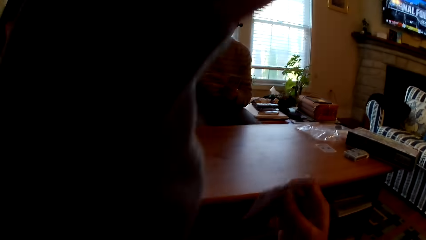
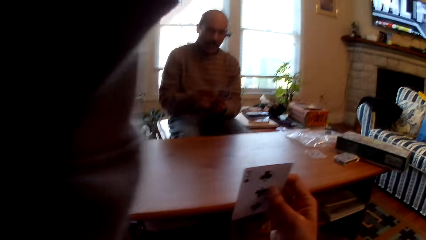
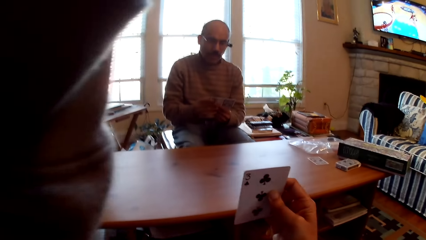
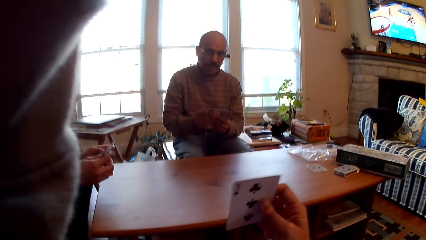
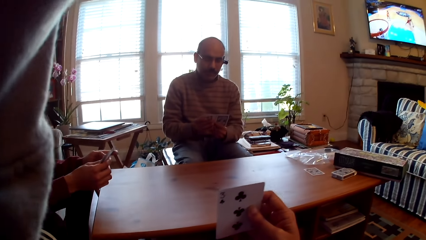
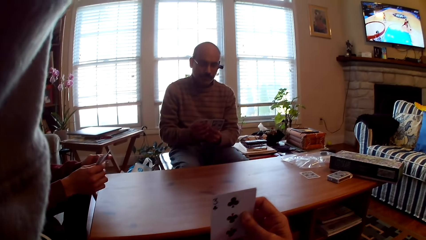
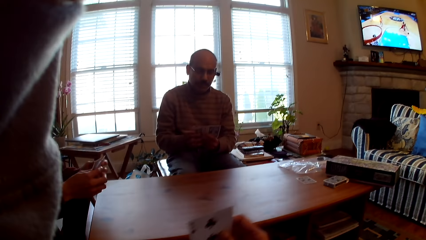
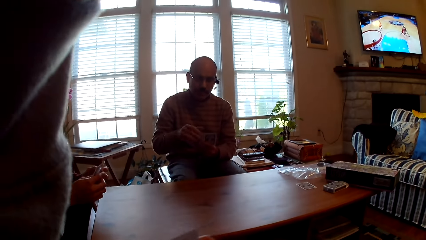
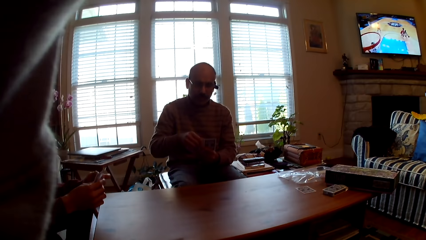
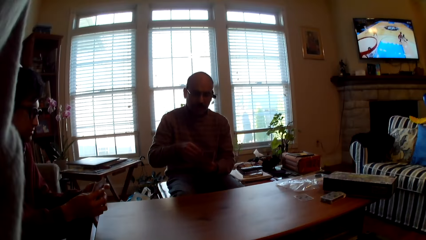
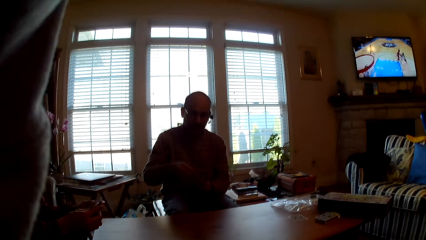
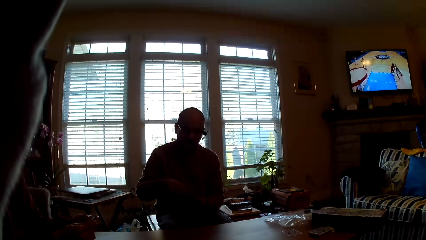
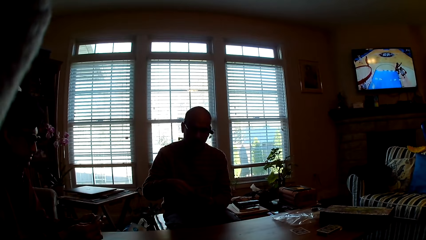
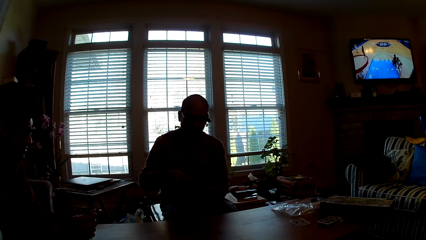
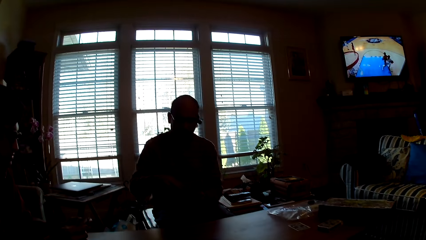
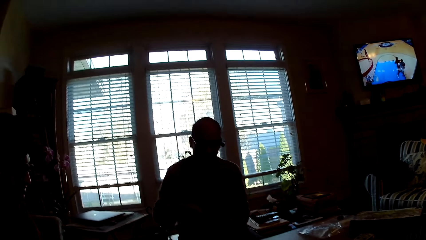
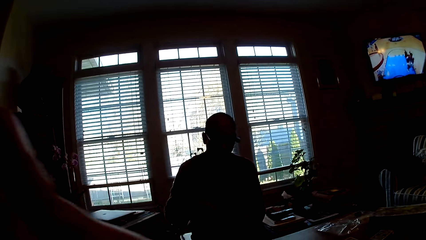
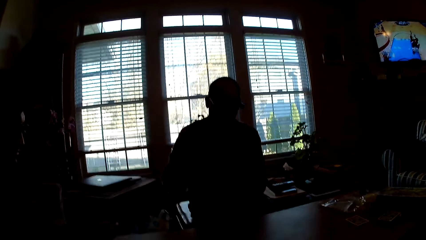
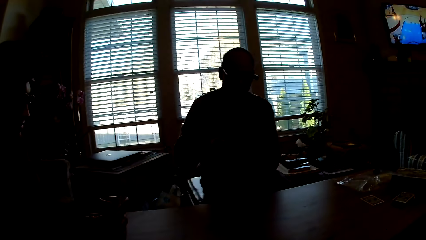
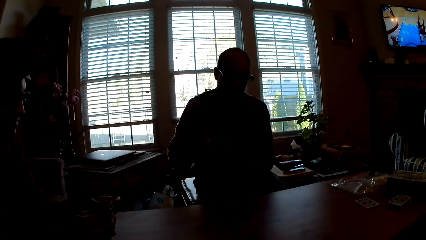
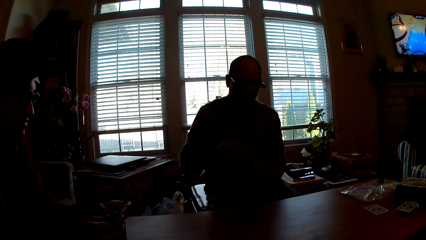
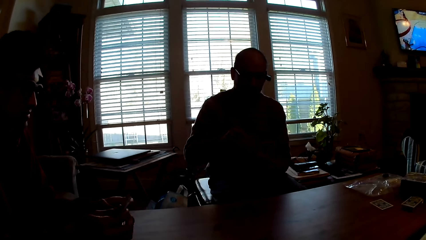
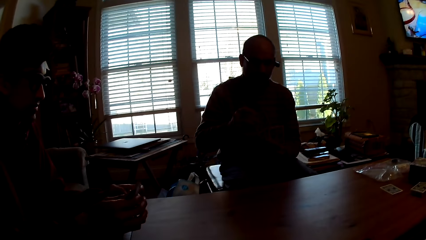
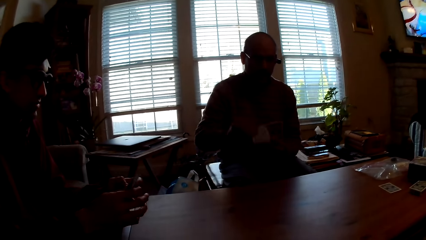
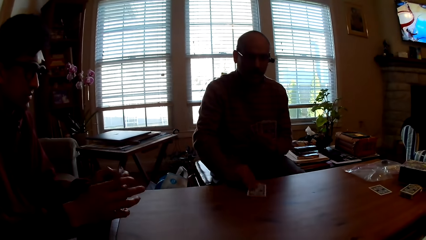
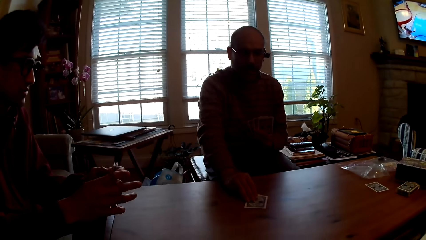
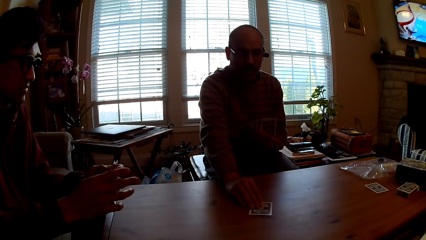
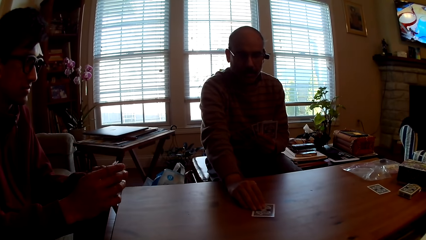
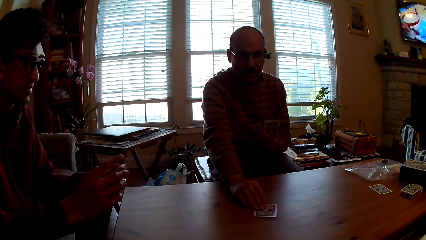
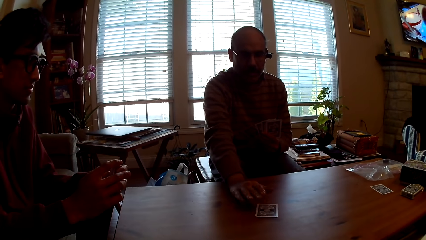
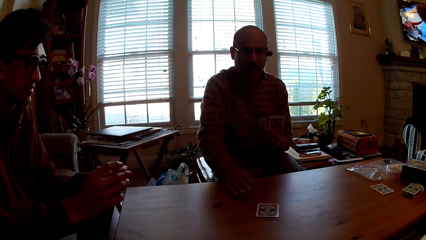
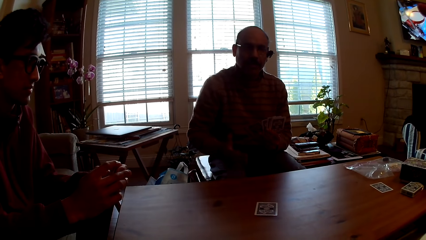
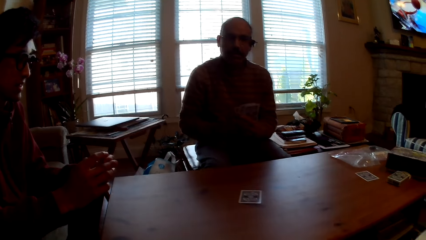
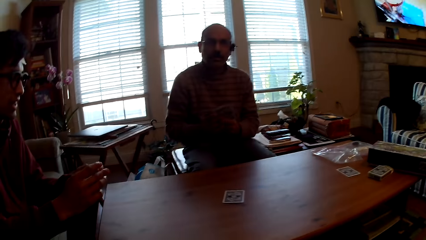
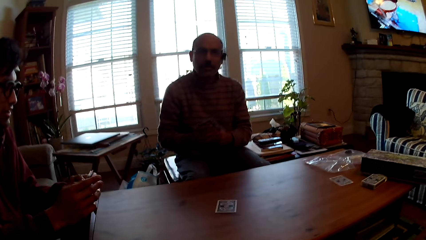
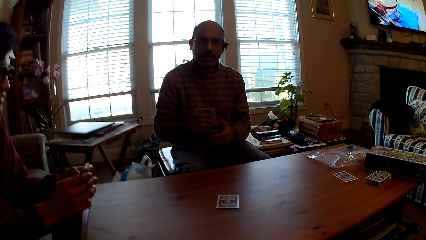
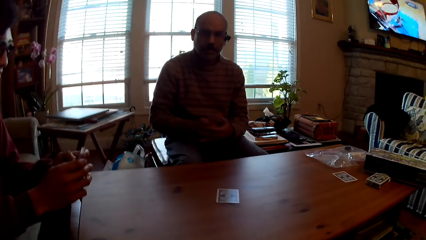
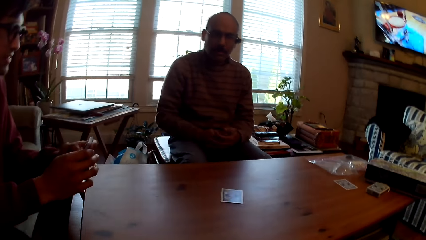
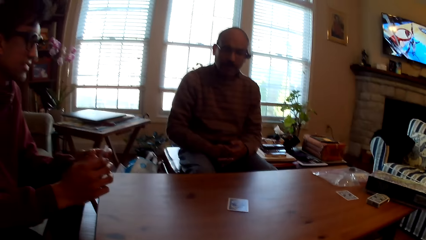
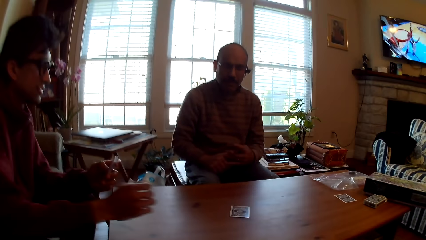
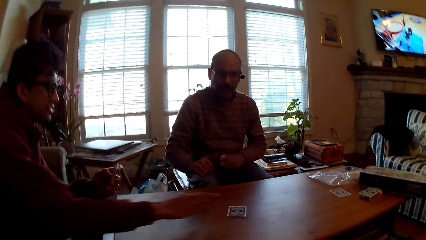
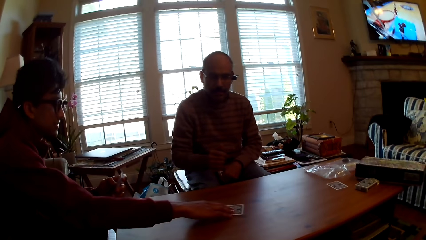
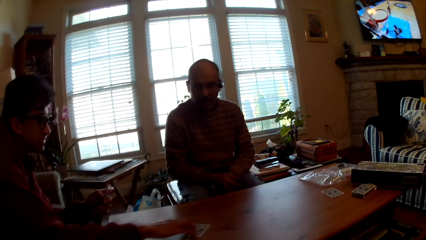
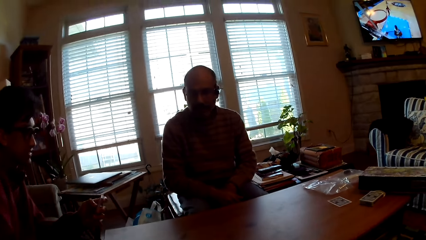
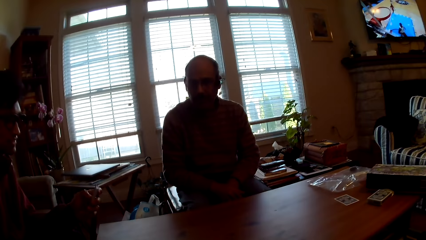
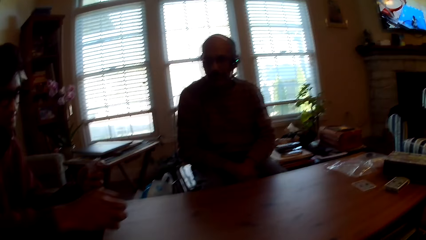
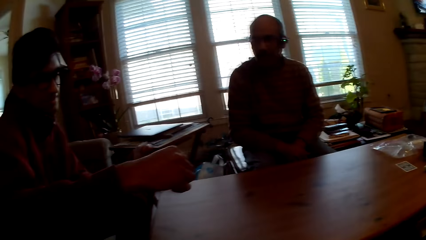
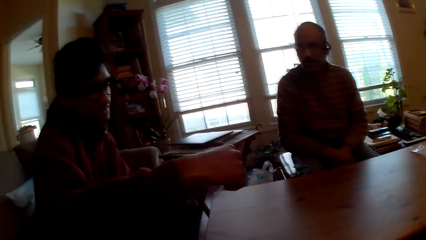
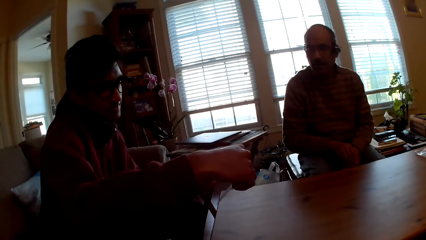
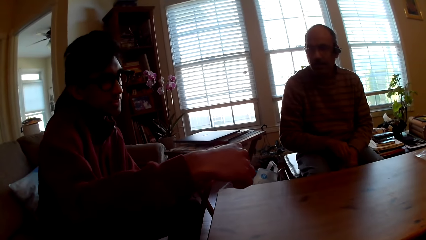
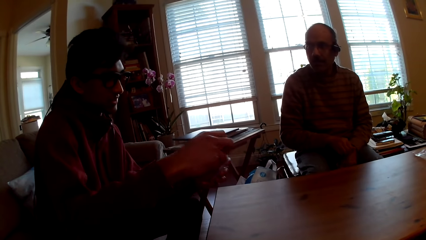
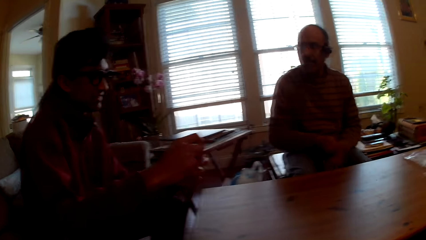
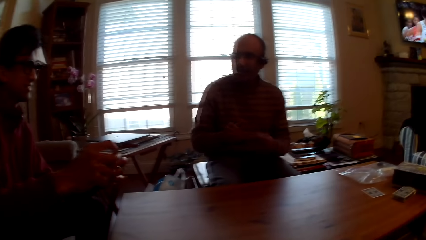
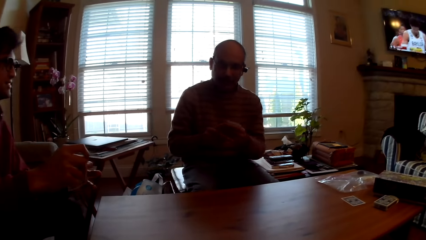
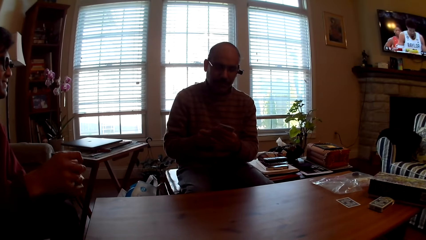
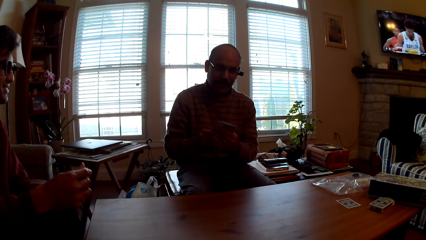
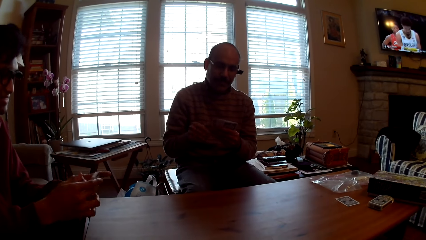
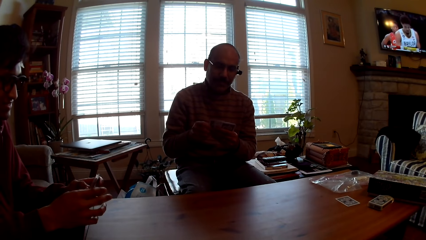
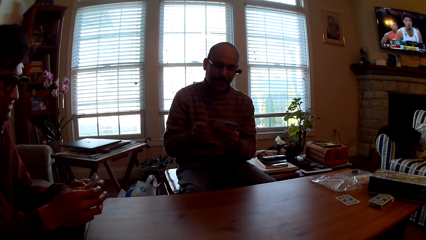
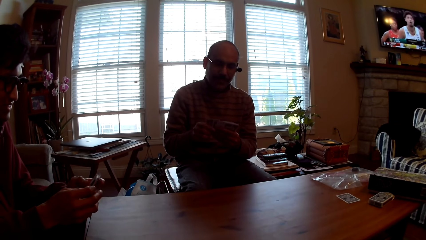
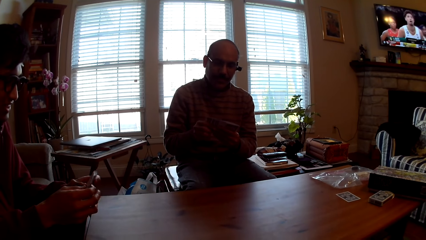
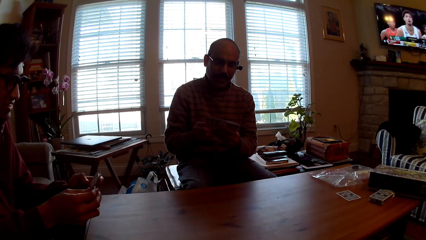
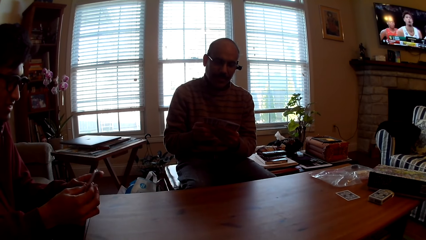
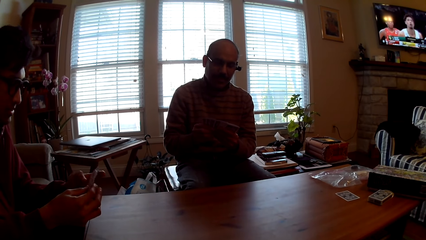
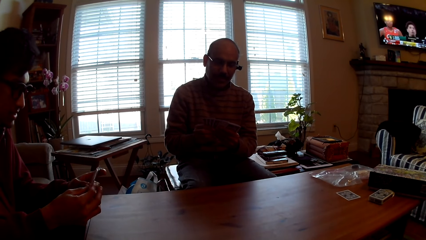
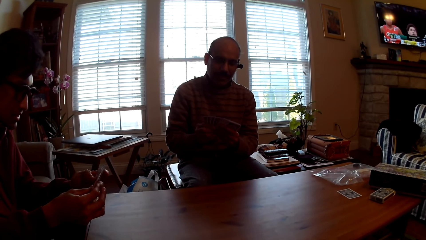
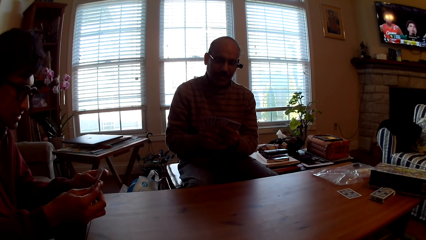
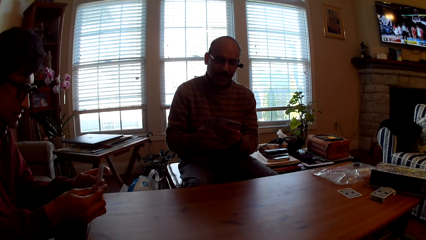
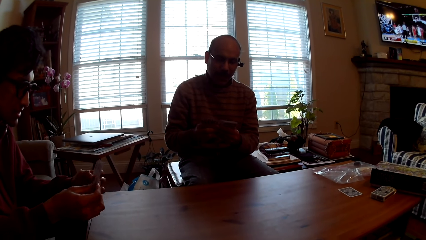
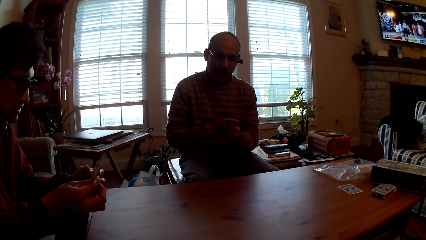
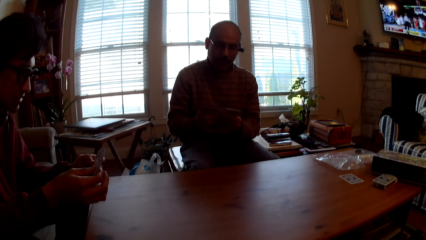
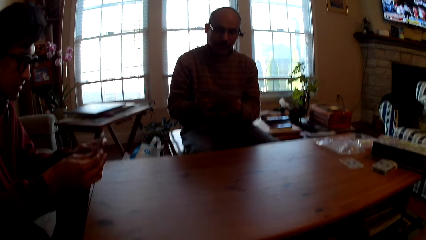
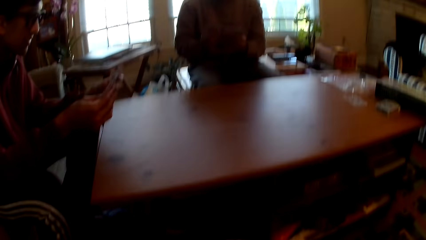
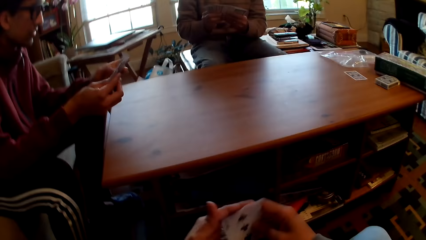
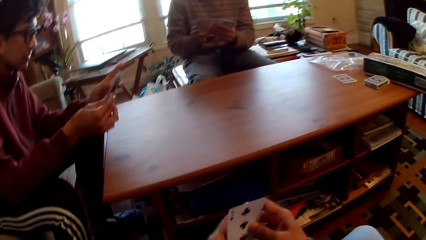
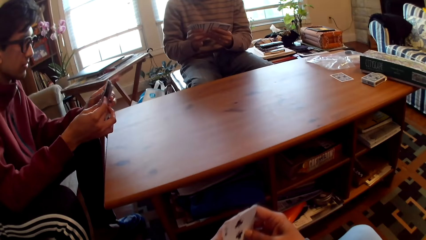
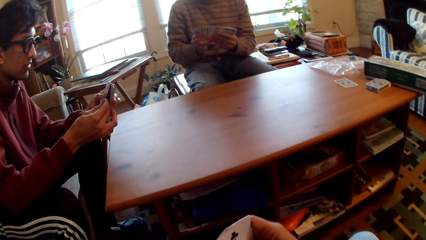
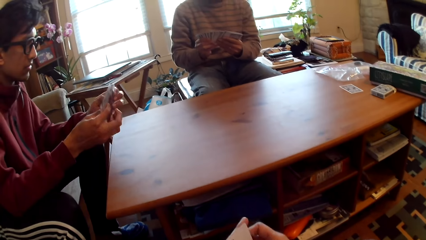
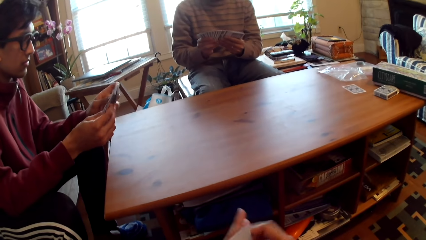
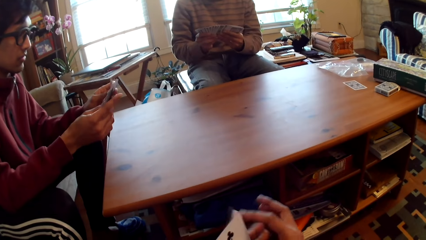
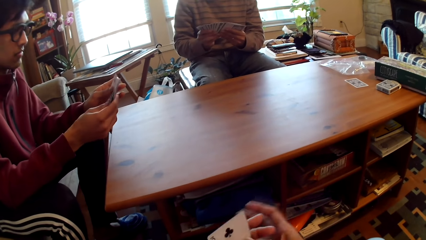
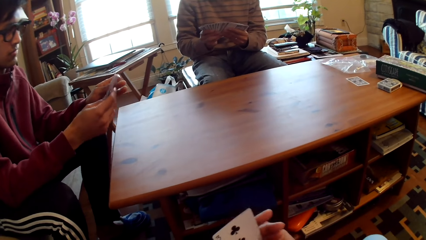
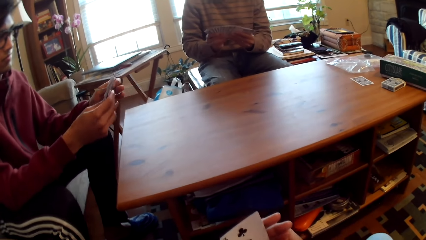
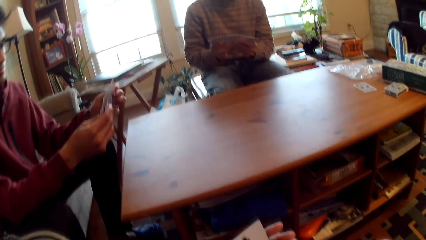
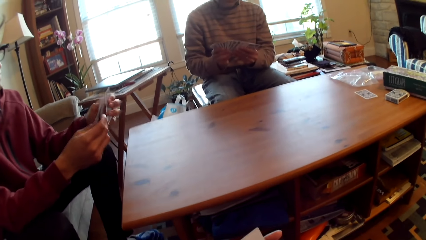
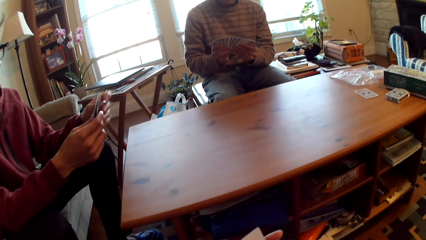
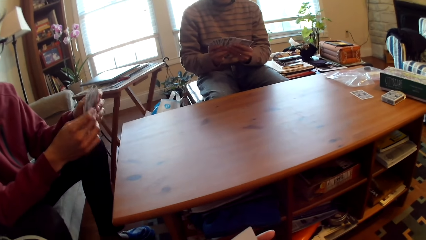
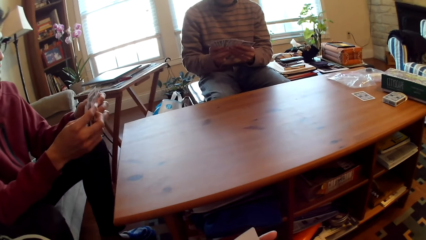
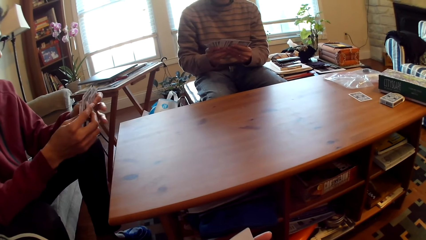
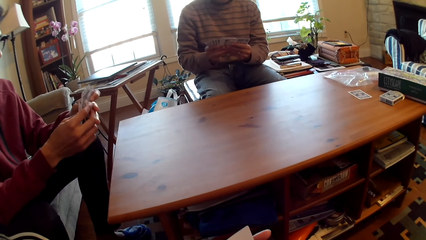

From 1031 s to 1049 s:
The camera wearer adjusts the camera. A man plays poker and puts the card on the table. Another man picks up a card. The first man selects cards. The other man selects cards. The camera wearer selects cards.
